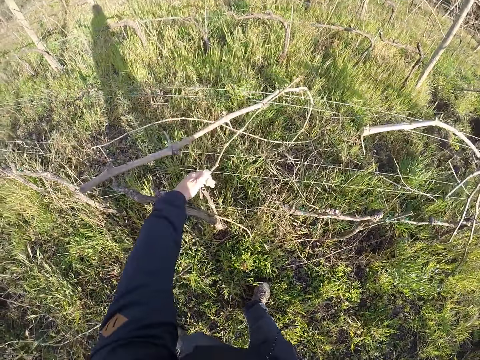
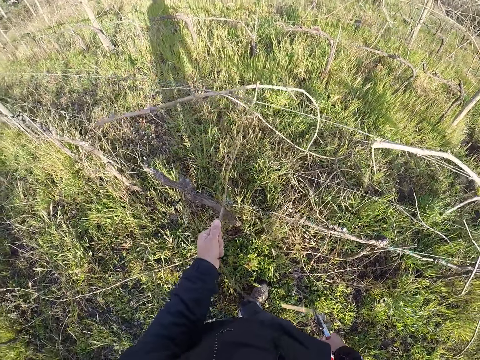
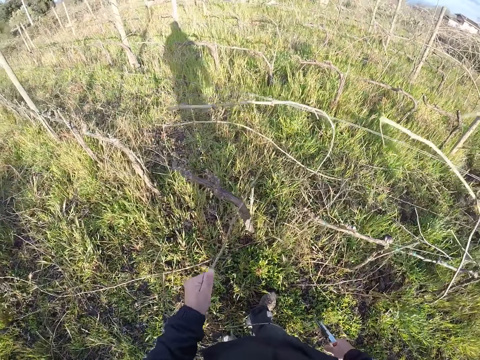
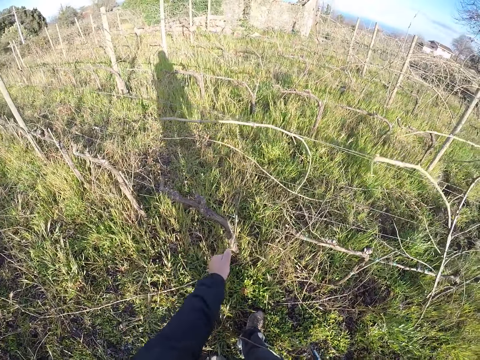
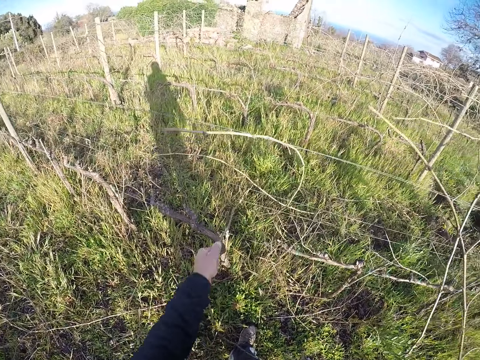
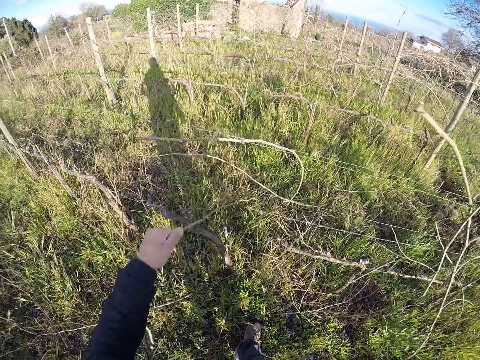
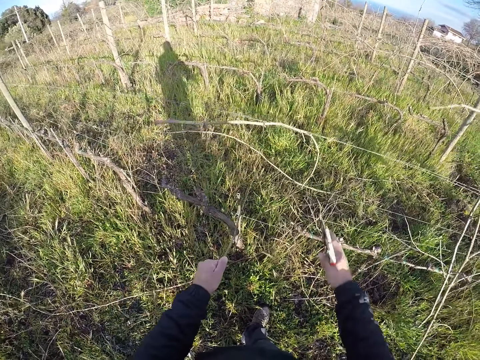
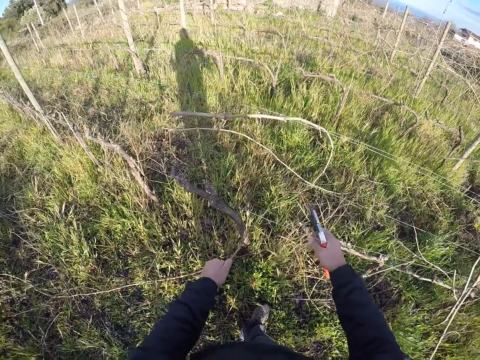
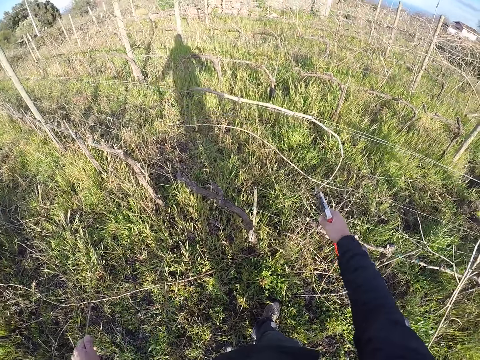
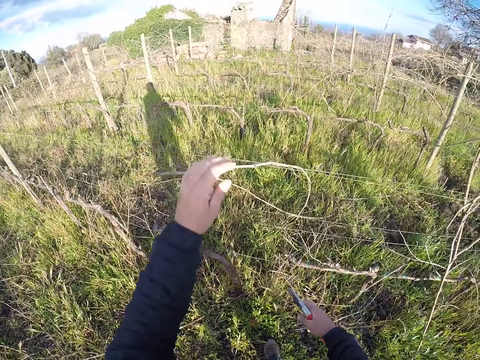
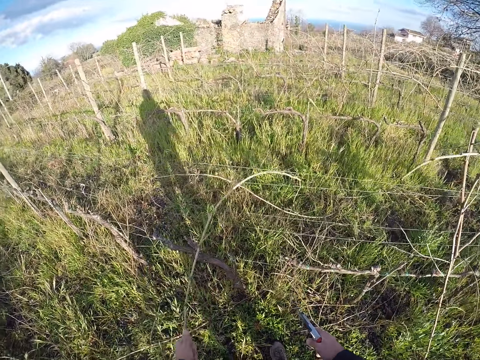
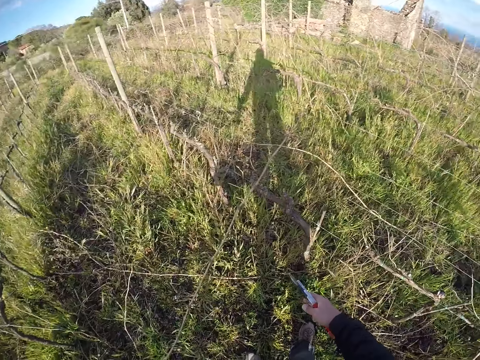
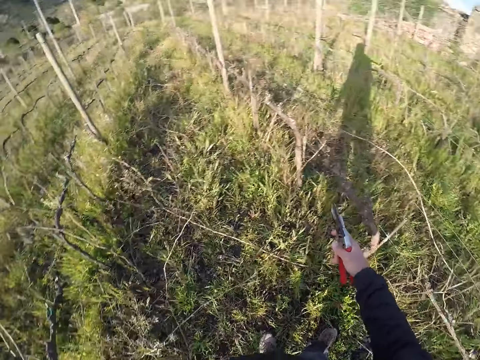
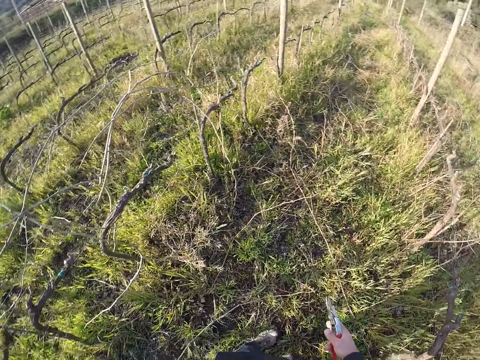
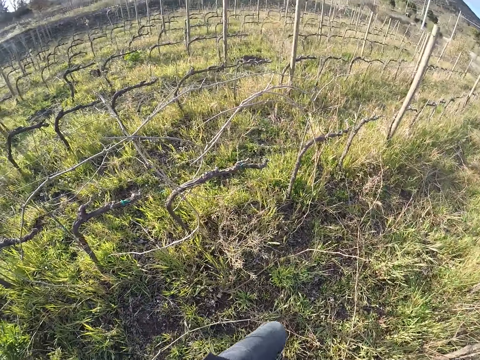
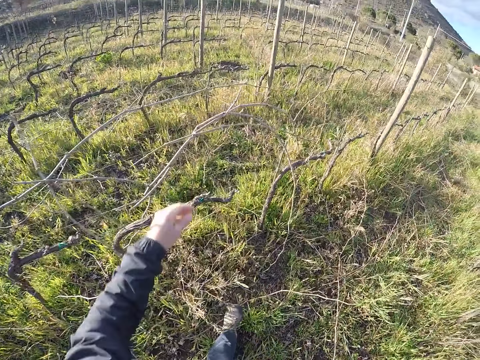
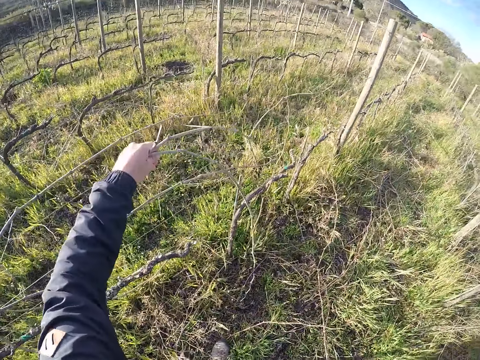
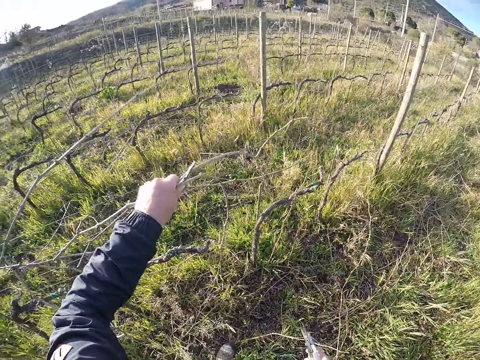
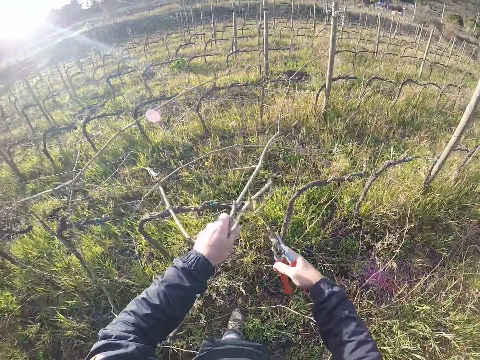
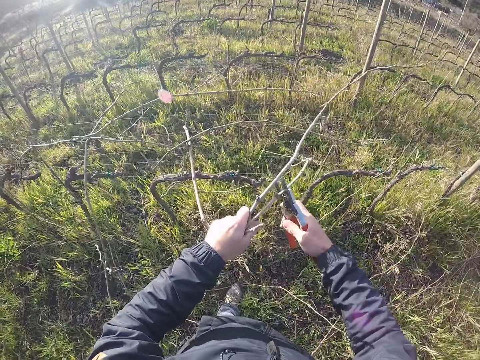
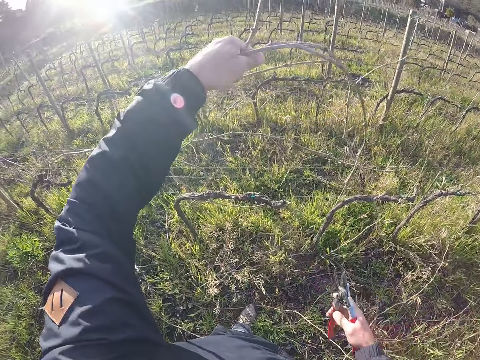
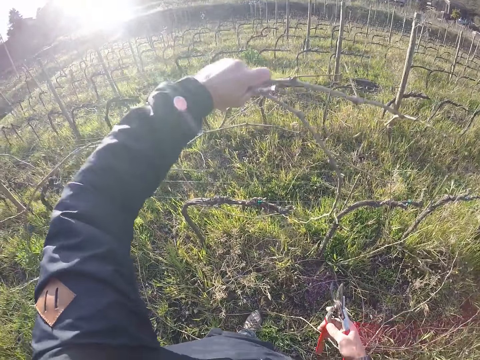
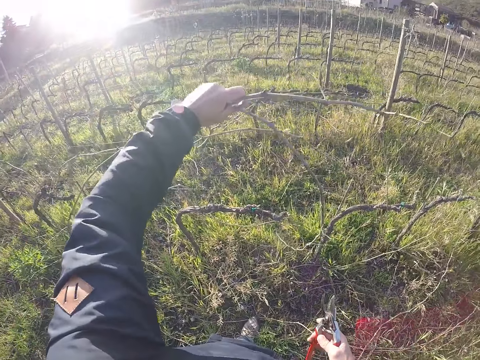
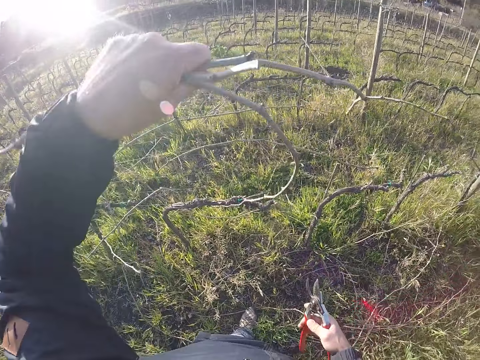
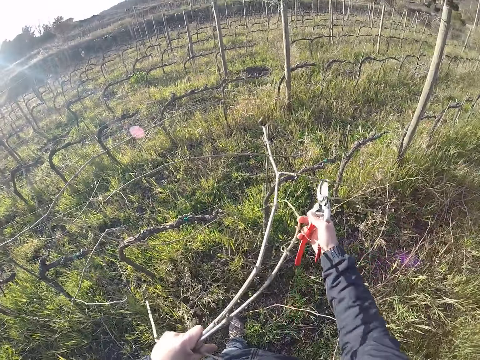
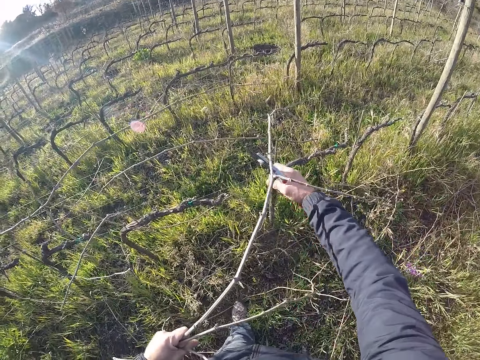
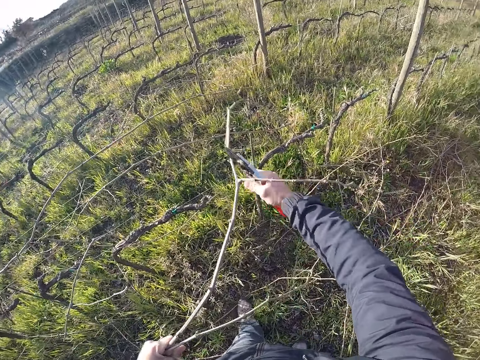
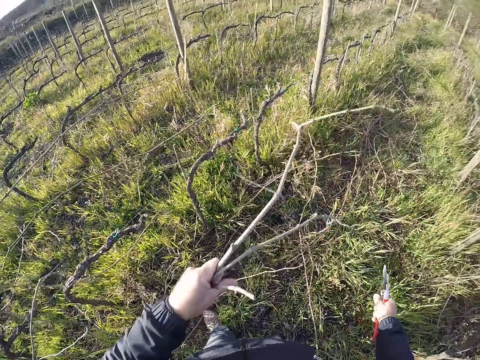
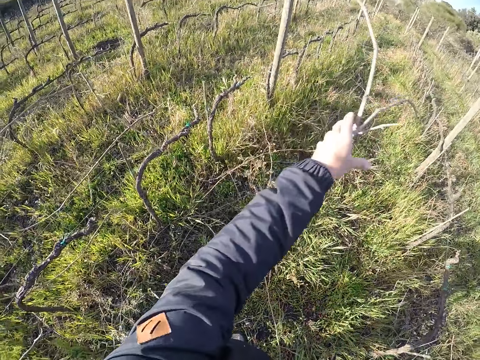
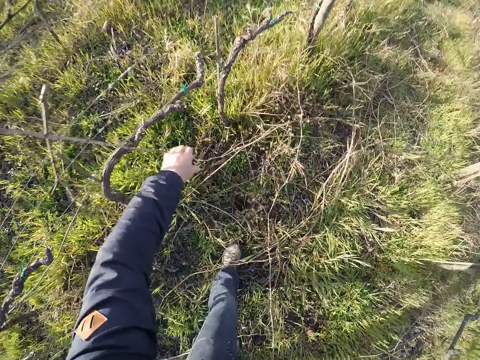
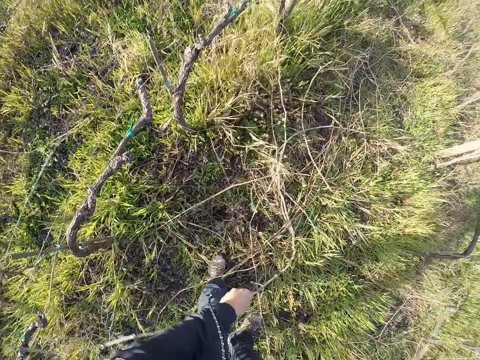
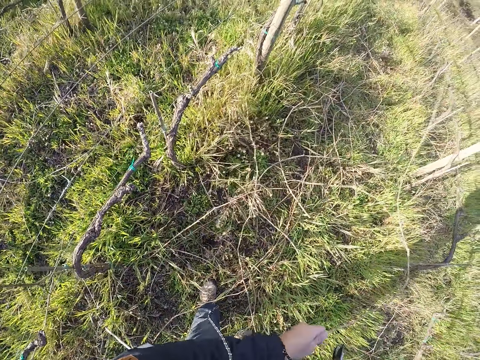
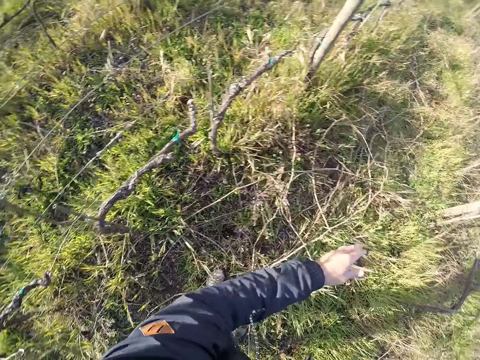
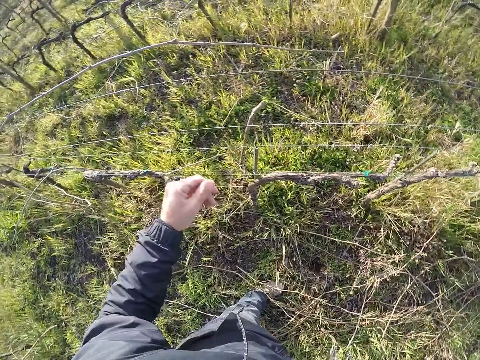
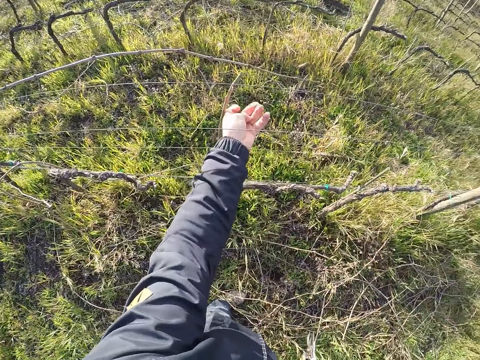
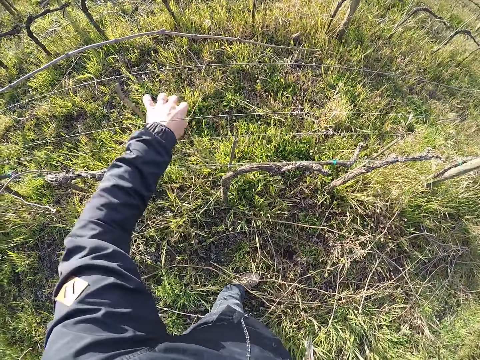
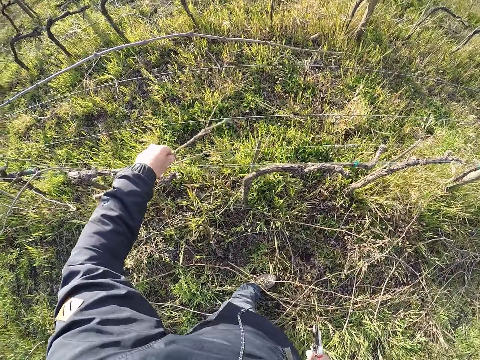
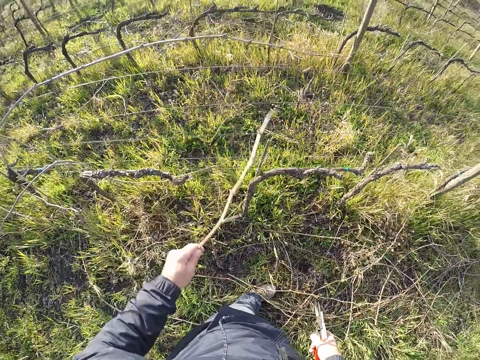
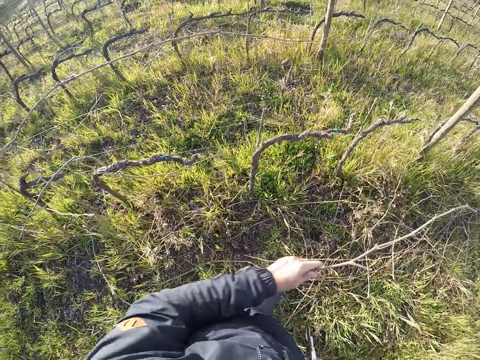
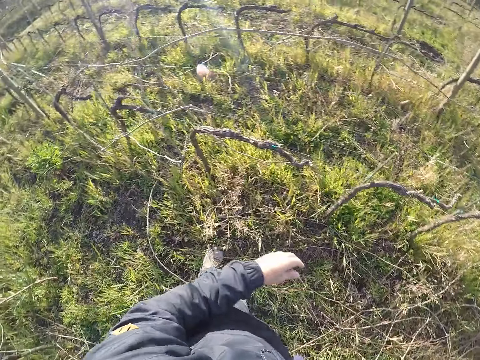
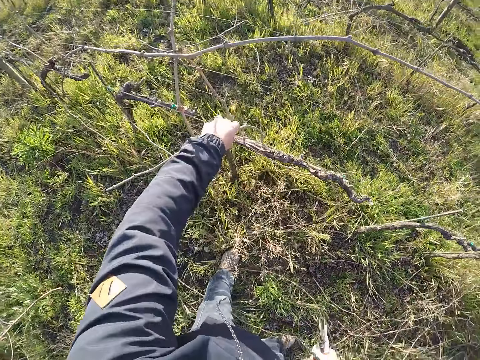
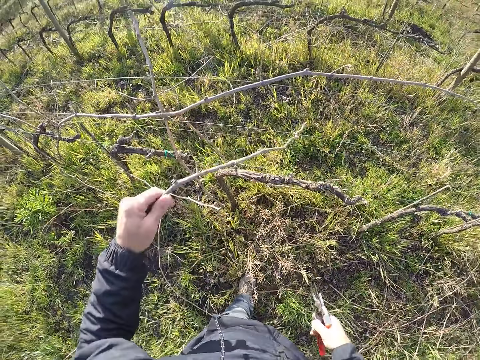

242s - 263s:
The camera wearer pulls a stick or dry branch from the barbed wire with his left hand. He cuts the stick from the barbed wire with the secateurs in his right hand. He drops the sticks on the ground with his left hand. He pulls a stick from the barbed wire with his left hand. He drops the sticks on the ground with his left hand. He pulls a stick from the barbed wire with his left hand. He pulls the dry branch with both hands. He cuts the stick from the barbed wire with the secateurs in his right hand. He cuts the stick from the barbed wire with the secateurs in his right hand again. He drops the sticks on the ground with his left hand. He picks up a stick from the ground with his left hand. He drops the stick in his left hand on the ground. He removes a stick from the barbed wire with his left hand. He drops the stick in his left hand on the ground. He removes a stick from the barbed wire with his left hand.

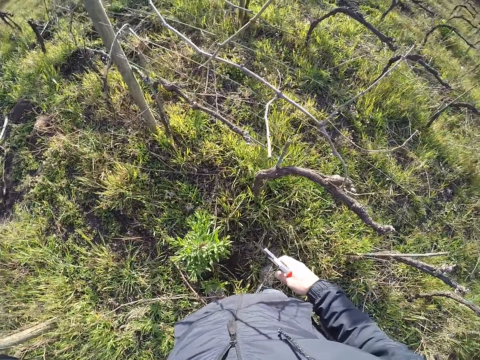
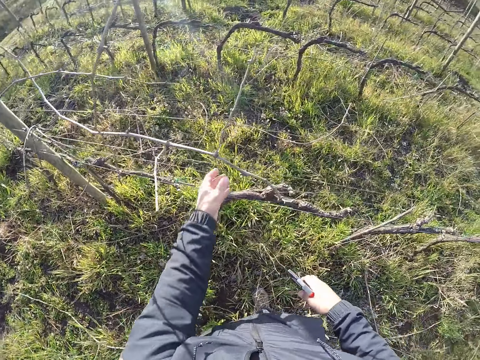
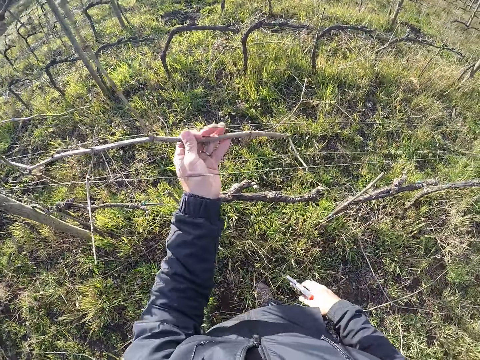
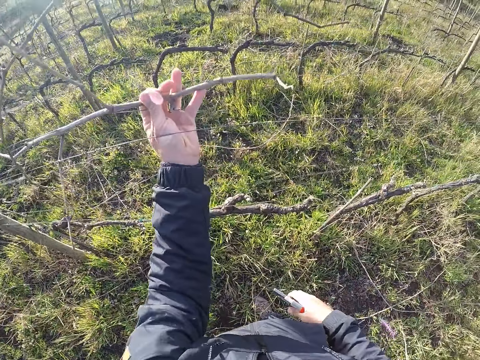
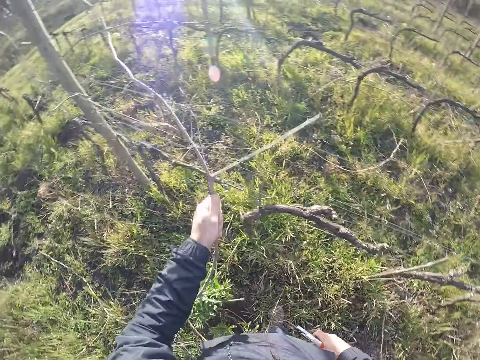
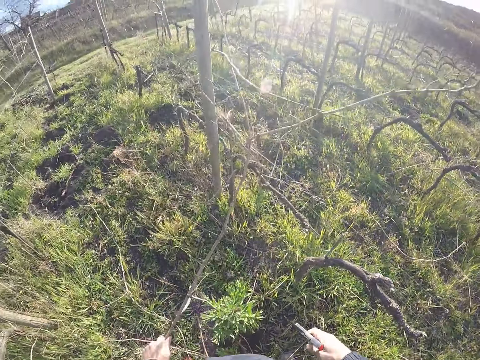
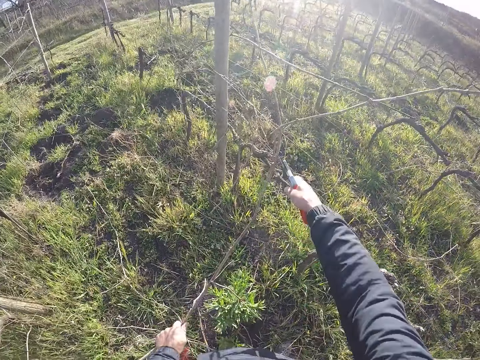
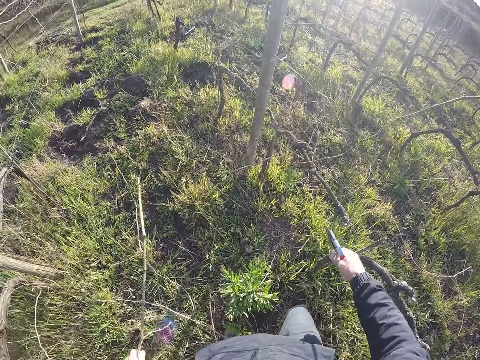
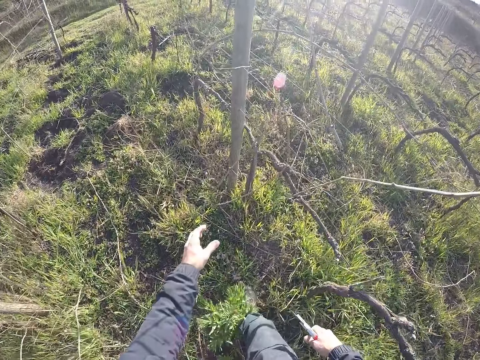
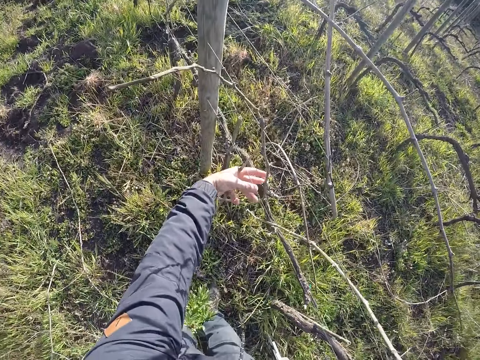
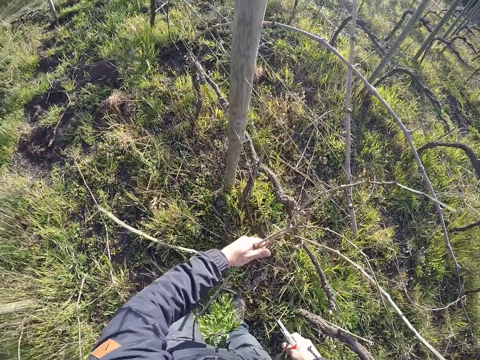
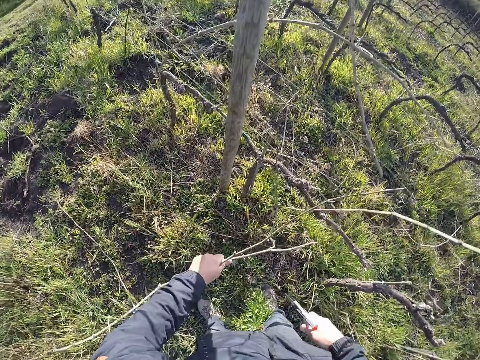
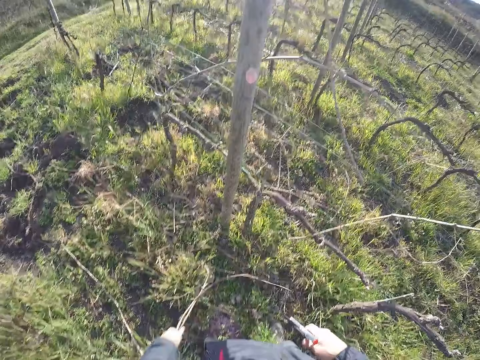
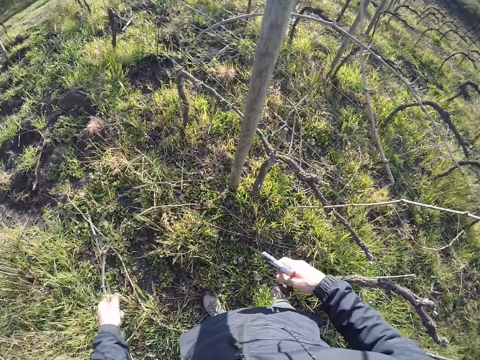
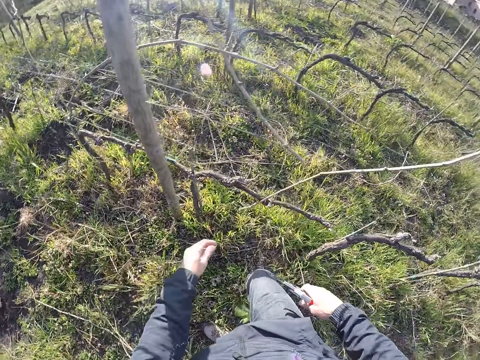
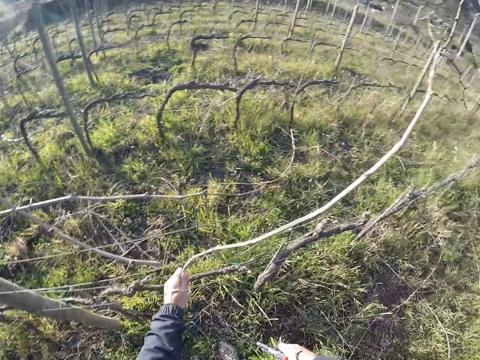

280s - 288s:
The camera wearer puts a dry branch on the ground. He pulls a stick from the barbed wire with his left hand. He cuts the stick from the barbed wire with the secateurs in his right hand. He drops the stick in his left hand on the ground. He pulls a stick from the barbed wire with his left hand. He draws out a twig from the wire fence with his left hand. He drops the twigs in his left hand on the floor. He draws out a twig from the wire fence with his left hand.
